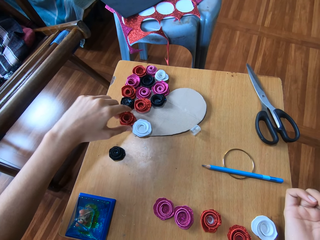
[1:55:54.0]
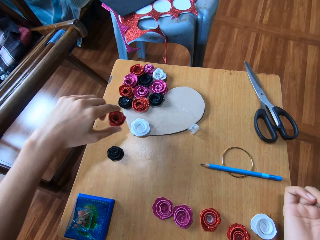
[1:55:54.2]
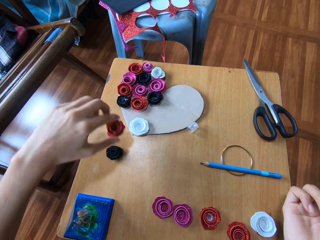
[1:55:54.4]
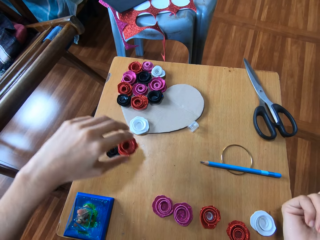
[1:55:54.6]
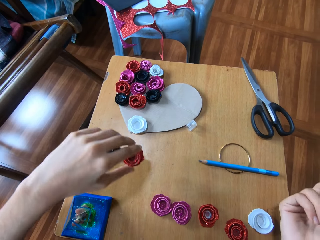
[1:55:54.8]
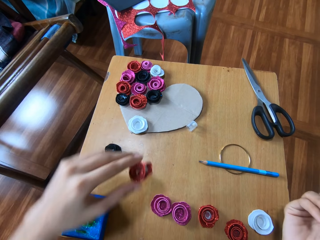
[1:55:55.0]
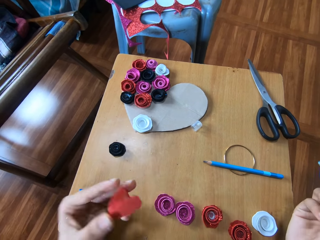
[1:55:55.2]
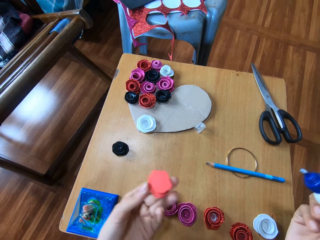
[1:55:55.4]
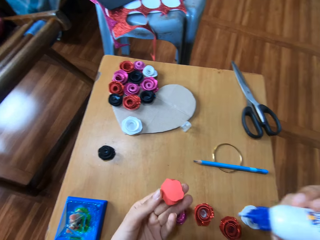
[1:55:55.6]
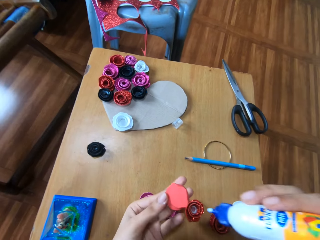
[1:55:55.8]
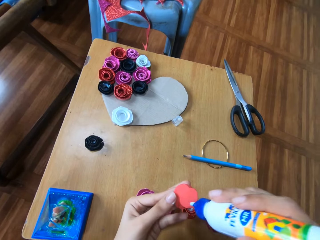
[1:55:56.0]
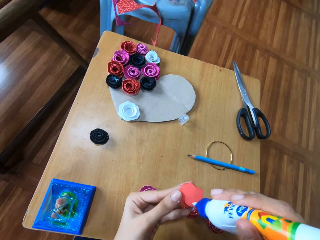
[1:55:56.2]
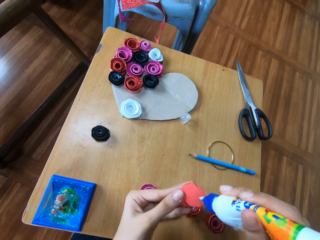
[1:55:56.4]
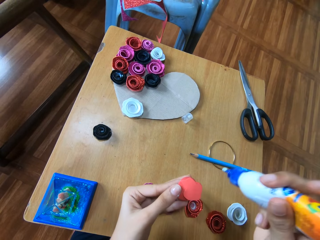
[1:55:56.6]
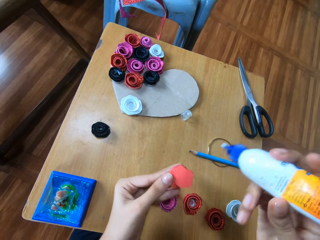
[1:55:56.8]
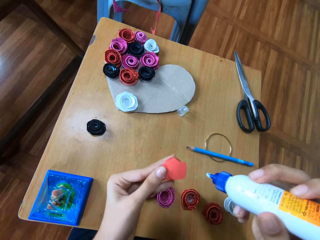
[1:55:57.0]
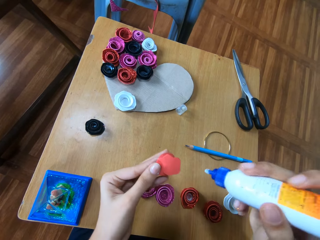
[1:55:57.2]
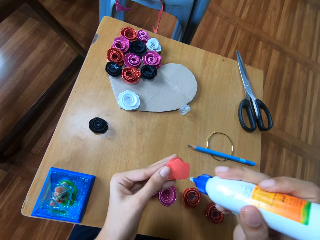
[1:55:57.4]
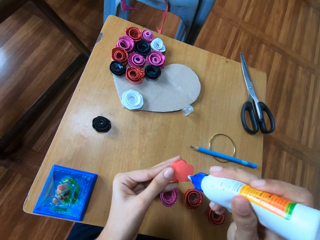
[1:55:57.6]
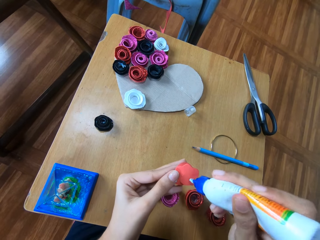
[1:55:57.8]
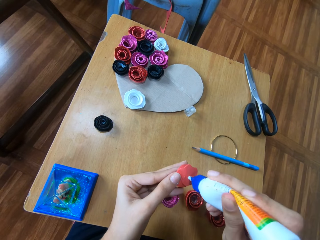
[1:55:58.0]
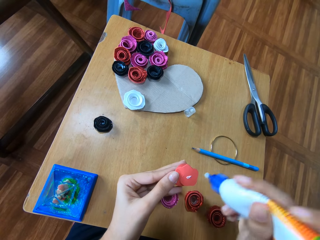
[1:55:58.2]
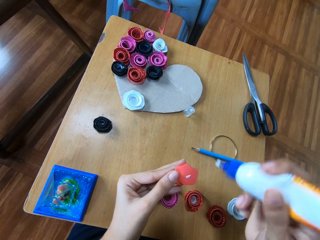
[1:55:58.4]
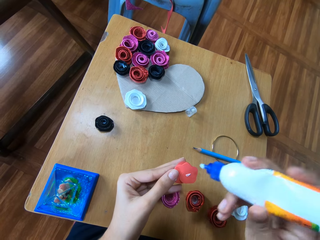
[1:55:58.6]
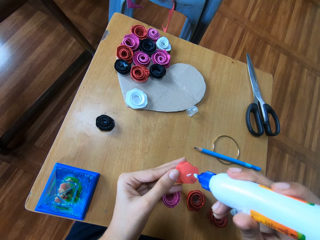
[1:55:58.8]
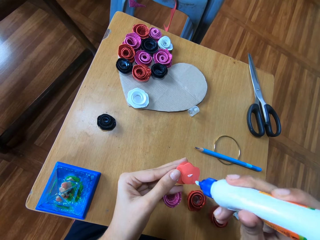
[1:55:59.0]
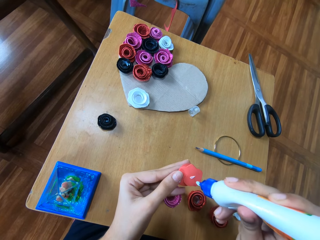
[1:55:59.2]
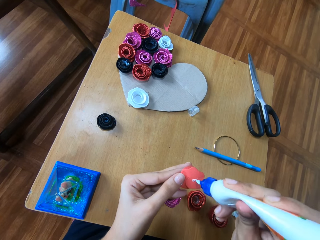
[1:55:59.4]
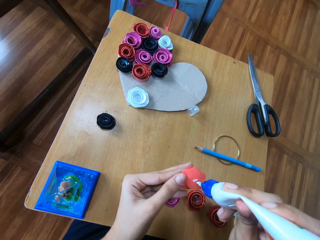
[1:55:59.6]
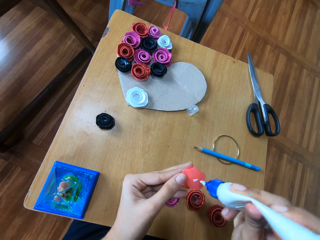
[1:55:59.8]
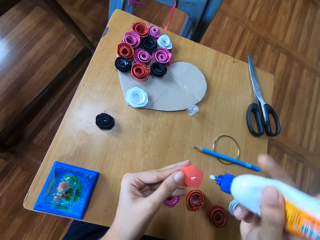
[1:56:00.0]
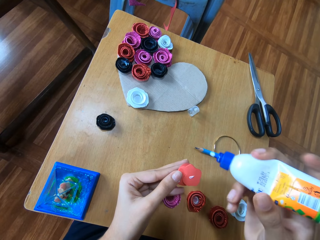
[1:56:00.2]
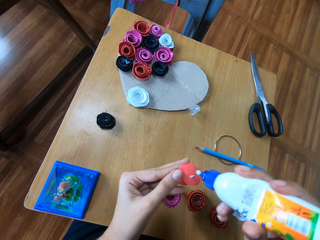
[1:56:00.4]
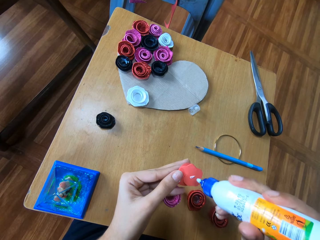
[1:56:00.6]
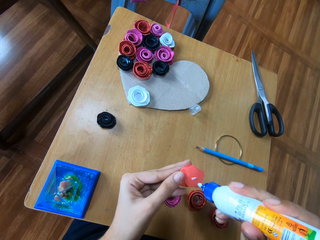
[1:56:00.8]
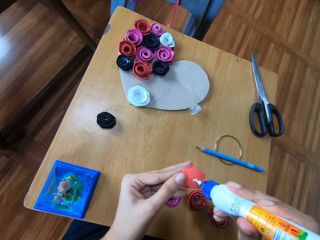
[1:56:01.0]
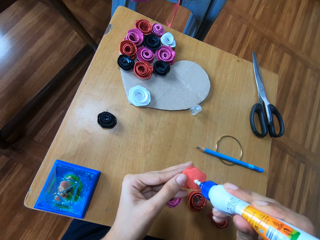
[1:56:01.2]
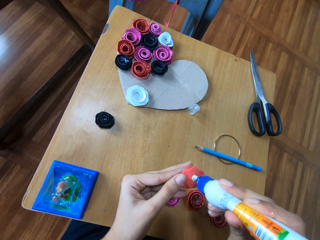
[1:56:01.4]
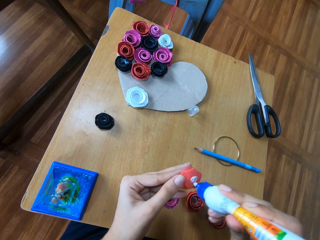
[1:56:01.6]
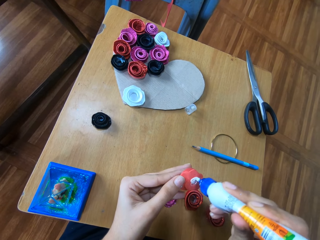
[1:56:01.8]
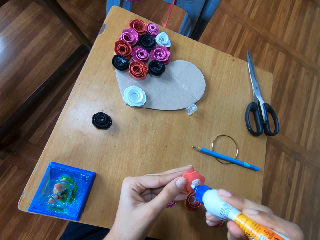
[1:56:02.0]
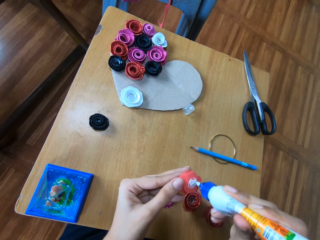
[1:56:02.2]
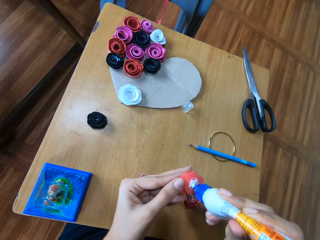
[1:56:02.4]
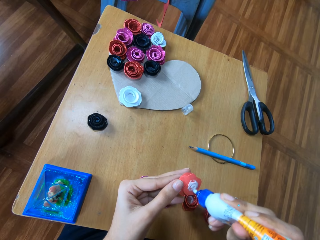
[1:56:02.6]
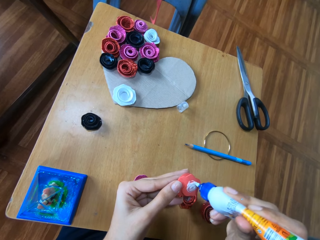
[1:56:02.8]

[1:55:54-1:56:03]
The camera wearer picks up the flower-like red glitter paper from the carton paper on the wooden table. They attach glue to the flower-like red glitter paper.

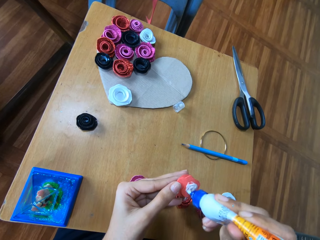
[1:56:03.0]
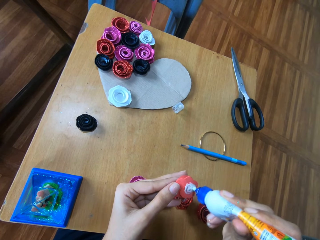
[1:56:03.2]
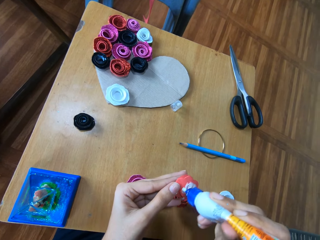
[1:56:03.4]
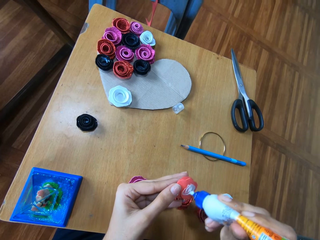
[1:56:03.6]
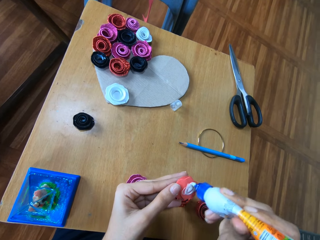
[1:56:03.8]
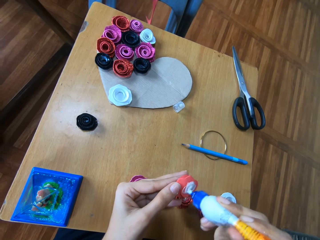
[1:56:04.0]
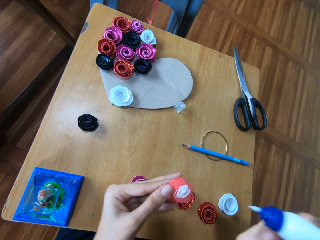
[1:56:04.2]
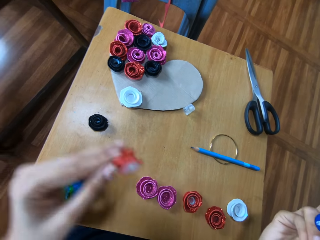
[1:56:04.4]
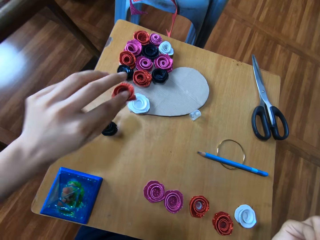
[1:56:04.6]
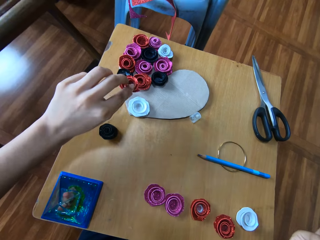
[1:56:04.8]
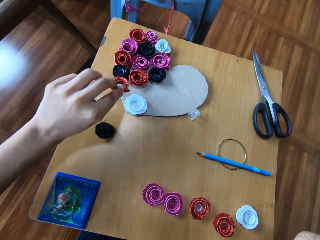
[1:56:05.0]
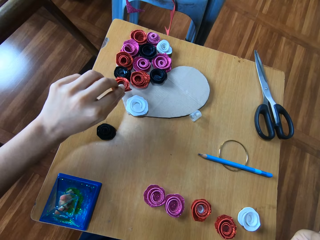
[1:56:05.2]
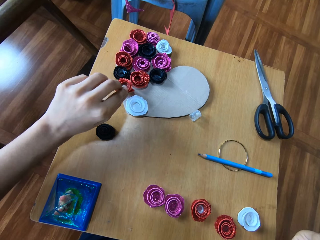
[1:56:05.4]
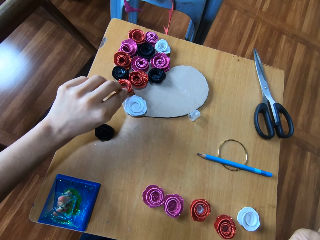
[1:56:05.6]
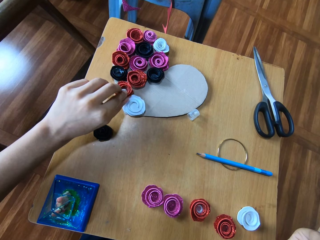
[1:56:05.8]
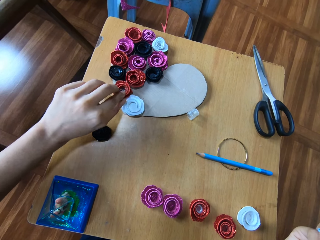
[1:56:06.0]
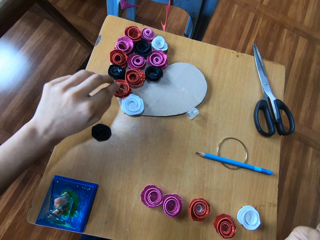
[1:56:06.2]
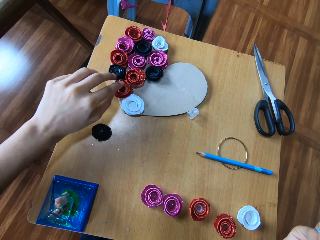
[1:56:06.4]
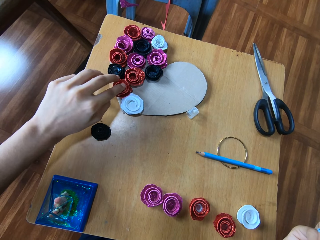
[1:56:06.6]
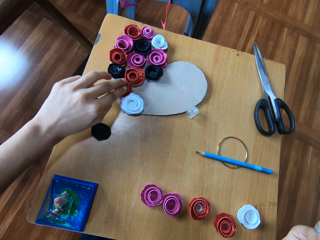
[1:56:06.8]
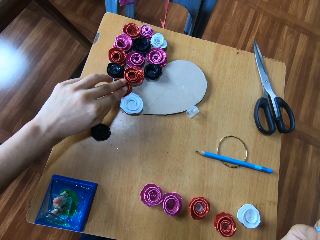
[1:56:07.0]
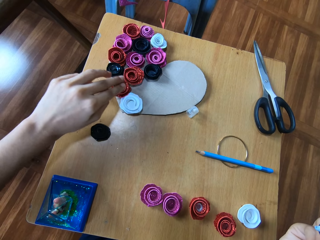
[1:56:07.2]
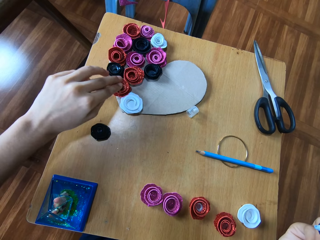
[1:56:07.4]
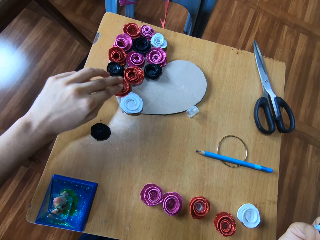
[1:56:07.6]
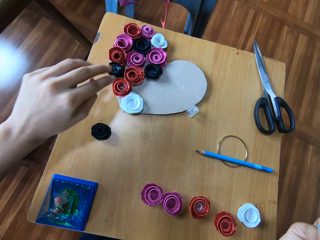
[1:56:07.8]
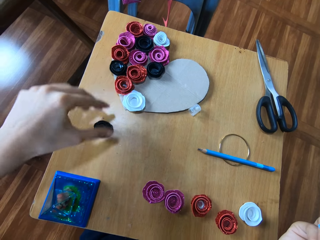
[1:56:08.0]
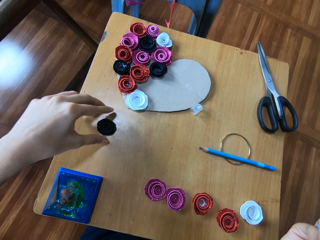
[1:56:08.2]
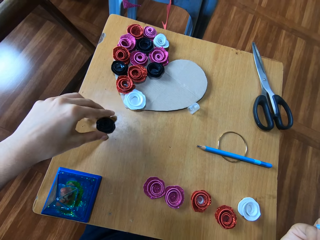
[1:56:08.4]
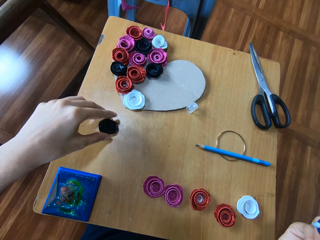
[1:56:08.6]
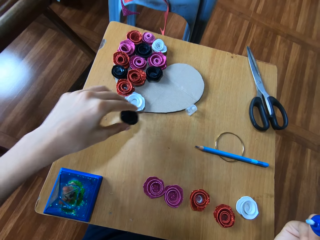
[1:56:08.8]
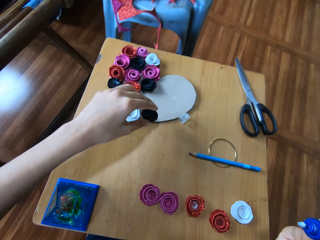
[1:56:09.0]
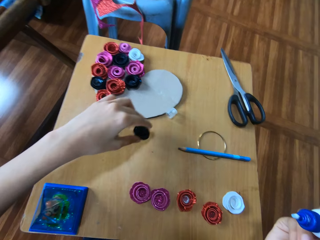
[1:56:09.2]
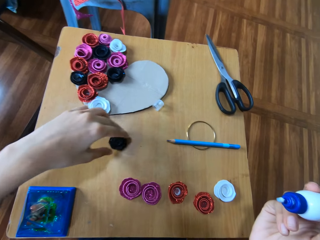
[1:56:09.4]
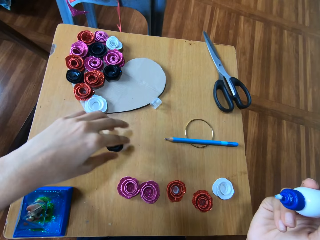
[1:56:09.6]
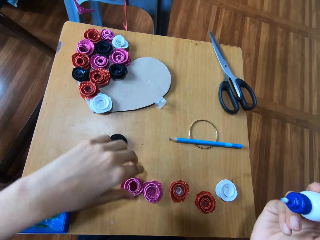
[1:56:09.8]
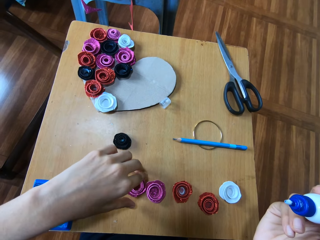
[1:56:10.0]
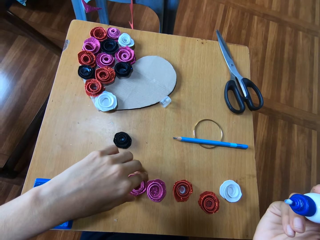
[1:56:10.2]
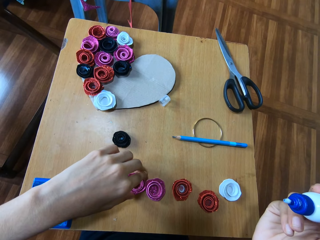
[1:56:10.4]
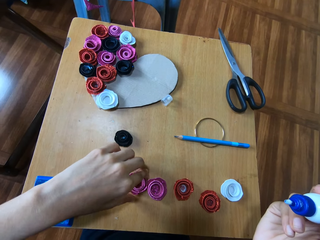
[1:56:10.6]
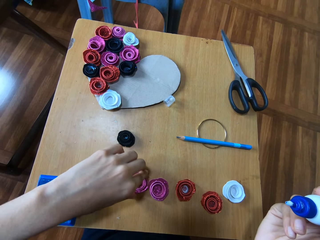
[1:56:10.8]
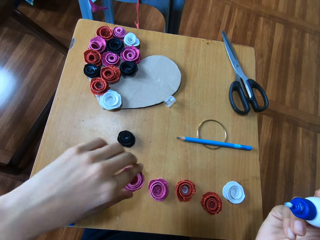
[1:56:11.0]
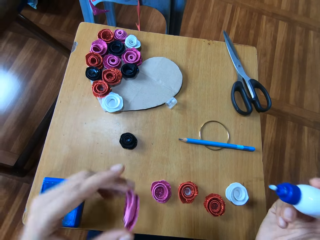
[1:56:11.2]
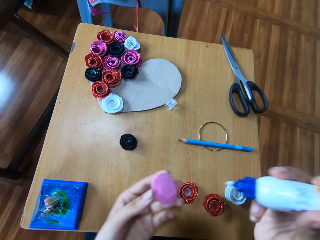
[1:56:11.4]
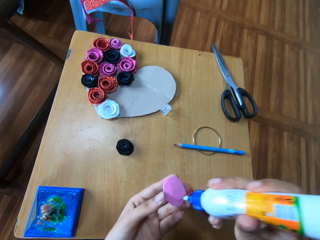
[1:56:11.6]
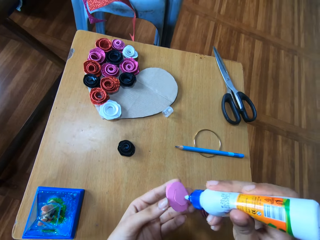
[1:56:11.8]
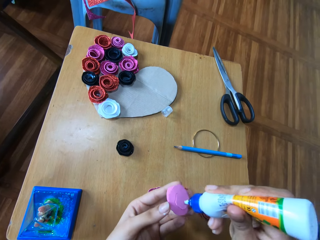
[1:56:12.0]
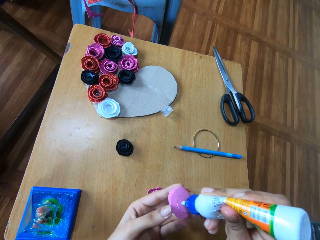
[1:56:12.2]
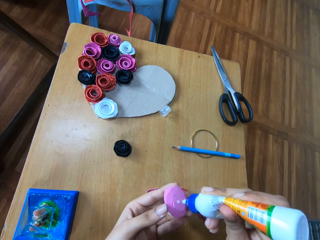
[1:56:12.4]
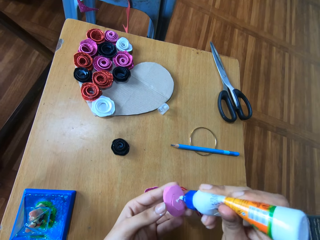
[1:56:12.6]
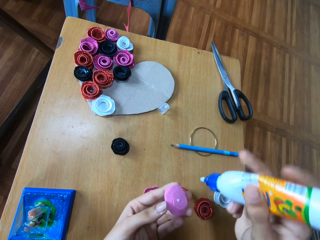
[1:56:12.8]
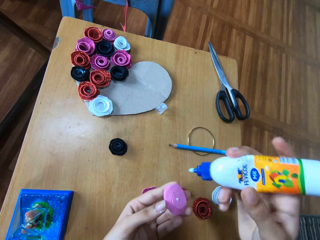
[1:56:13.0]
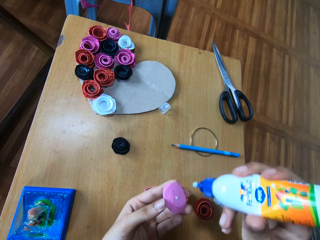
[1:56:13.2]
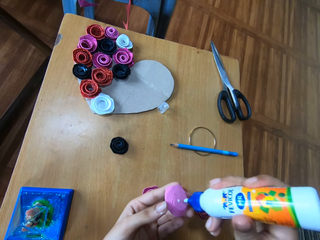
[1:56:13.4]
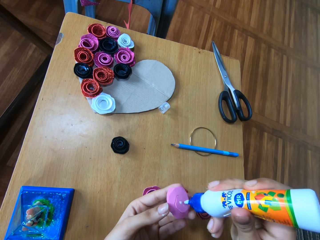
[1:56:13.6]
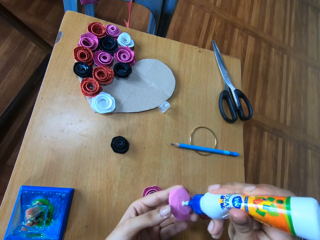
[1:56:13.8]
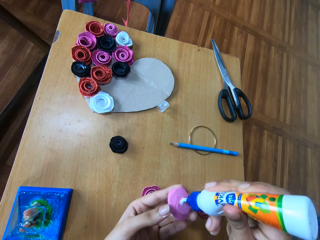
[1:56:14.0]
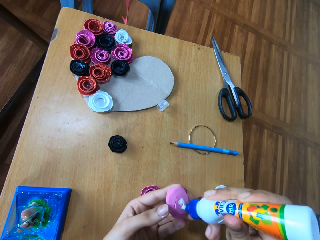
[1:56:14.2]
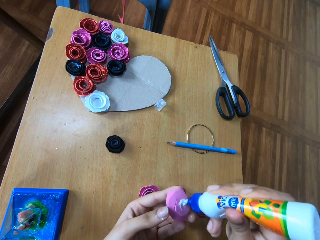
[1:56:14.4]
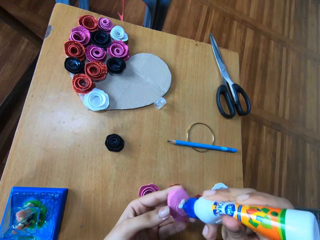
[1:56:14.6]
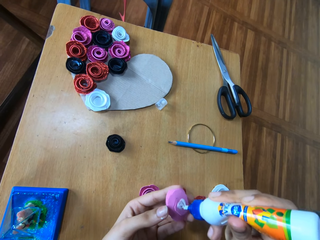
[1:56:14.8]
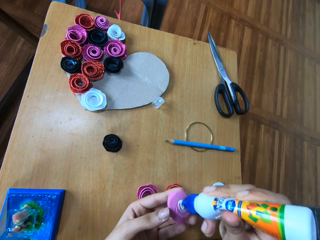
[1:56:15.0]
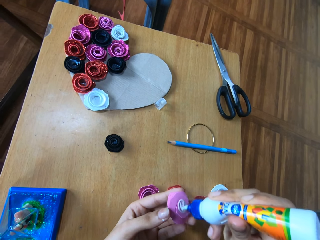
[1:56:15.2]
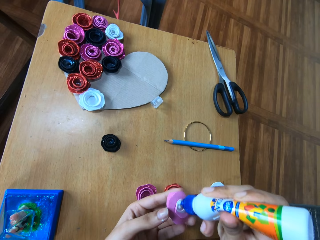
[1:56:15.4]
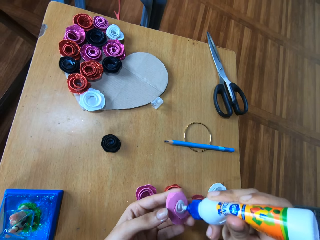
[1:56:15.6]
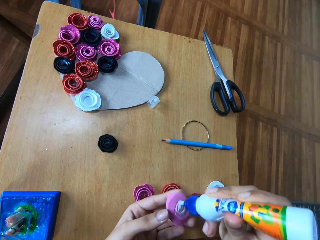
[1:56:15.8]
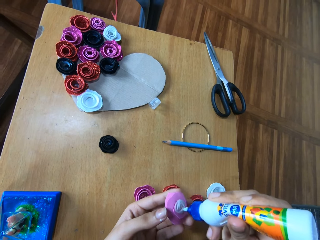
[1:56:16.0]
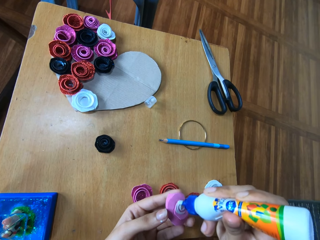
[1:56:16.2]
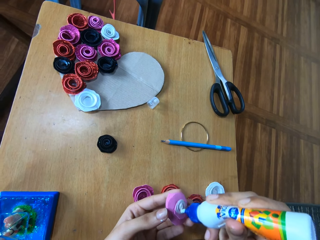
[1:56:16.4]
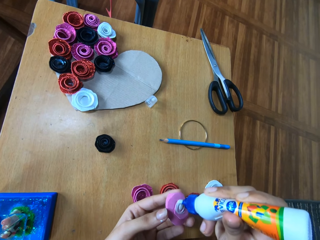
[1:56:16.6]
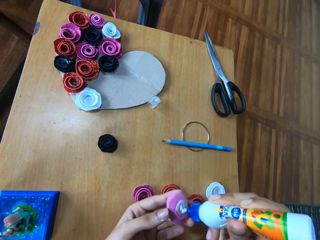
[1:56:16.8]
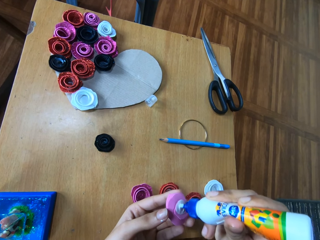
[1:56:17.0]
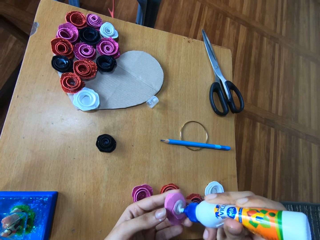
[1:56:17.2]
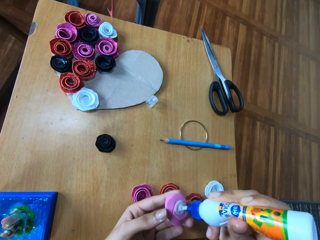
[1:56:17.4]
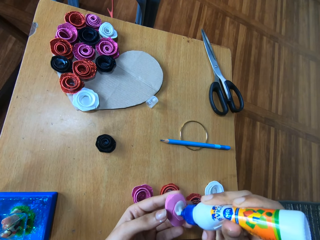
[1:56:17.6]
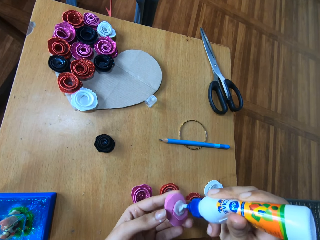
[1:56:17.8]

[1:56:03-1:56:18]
The camera wearer places the flower-like red glitter paper on the carton paper on the wooden table. They arrange the paper flower ribbon. They move around the flower-like black glitter paper on the wooden table. They drop the flower-like black glitter paper on the wooden table. They pick up a flower-like purple glitter paper from the carton paper on the wooden table. They attach glue to the flower-like purple glitter paper.
